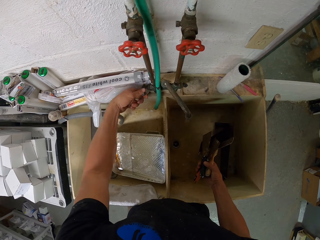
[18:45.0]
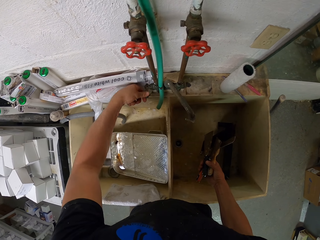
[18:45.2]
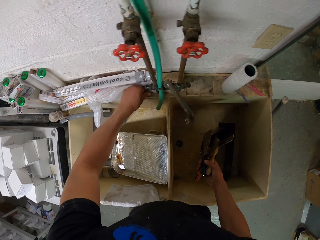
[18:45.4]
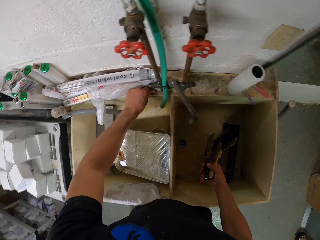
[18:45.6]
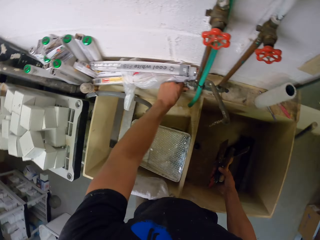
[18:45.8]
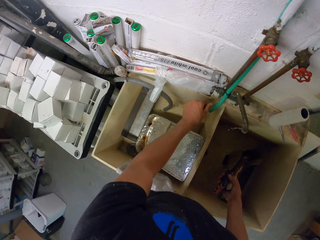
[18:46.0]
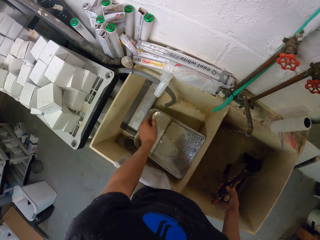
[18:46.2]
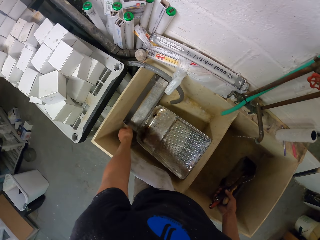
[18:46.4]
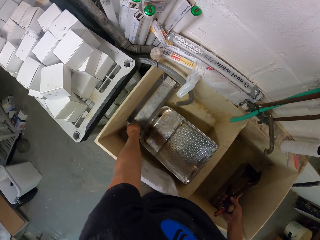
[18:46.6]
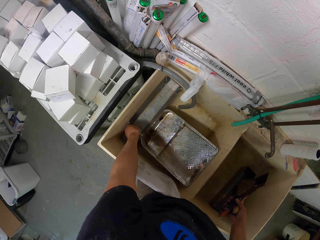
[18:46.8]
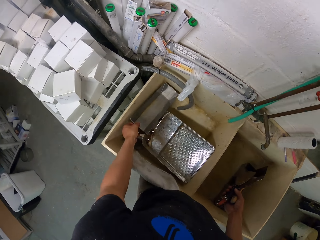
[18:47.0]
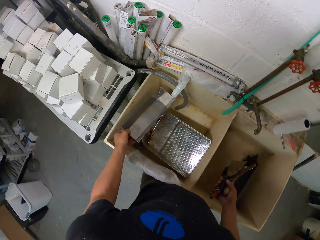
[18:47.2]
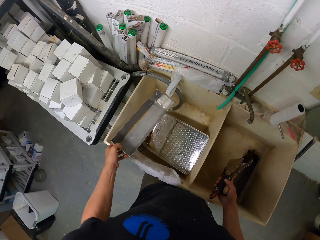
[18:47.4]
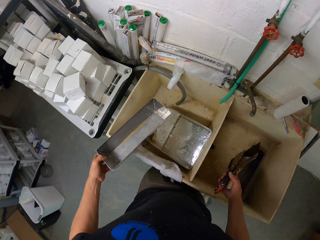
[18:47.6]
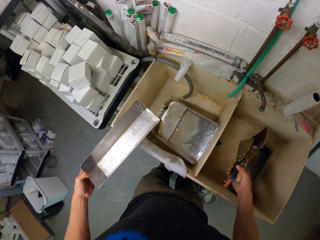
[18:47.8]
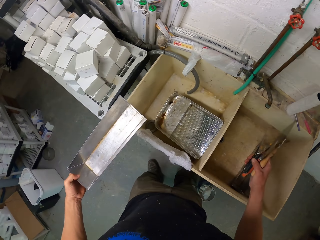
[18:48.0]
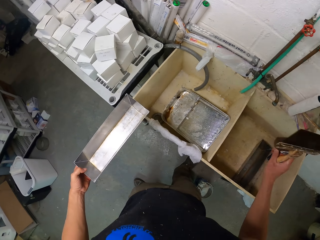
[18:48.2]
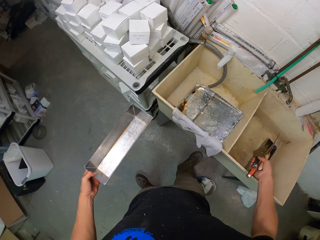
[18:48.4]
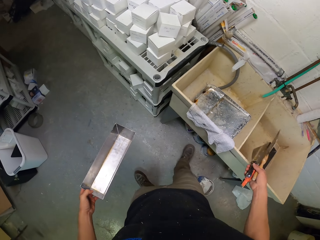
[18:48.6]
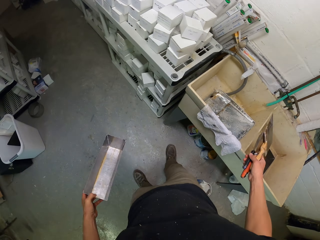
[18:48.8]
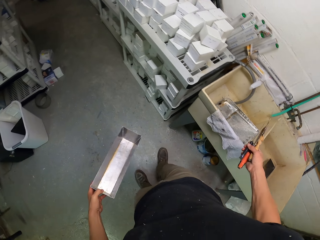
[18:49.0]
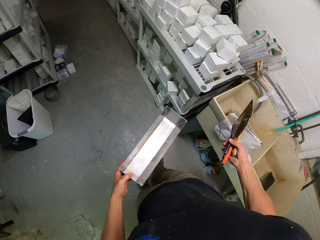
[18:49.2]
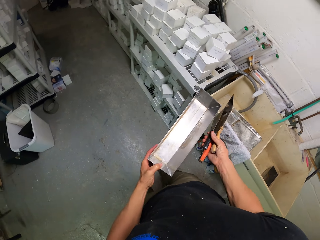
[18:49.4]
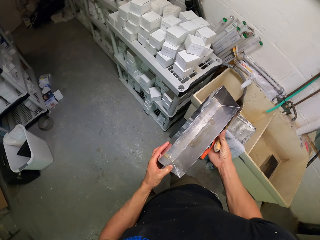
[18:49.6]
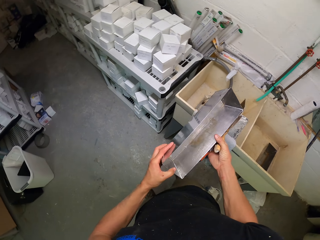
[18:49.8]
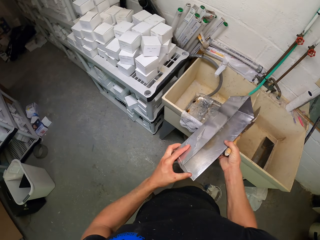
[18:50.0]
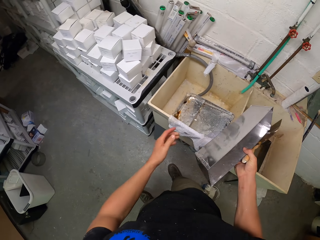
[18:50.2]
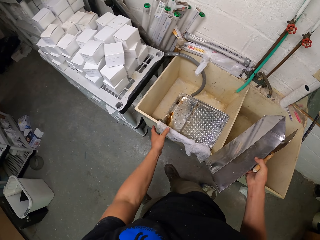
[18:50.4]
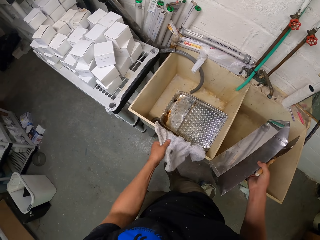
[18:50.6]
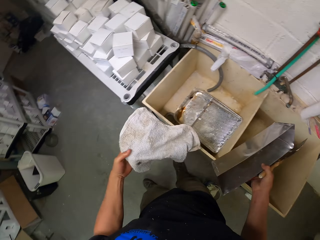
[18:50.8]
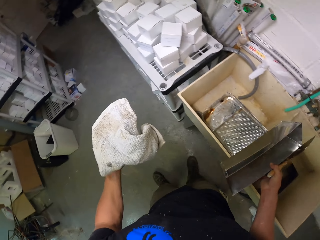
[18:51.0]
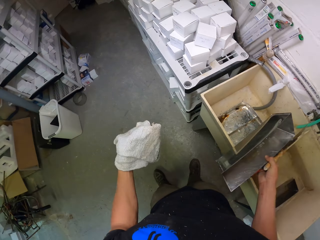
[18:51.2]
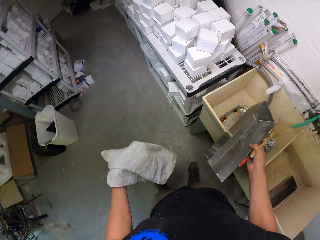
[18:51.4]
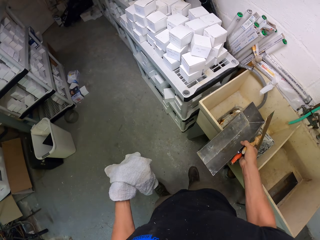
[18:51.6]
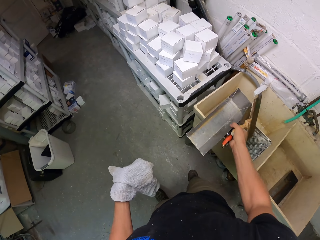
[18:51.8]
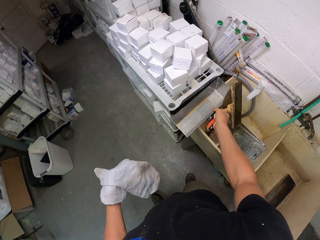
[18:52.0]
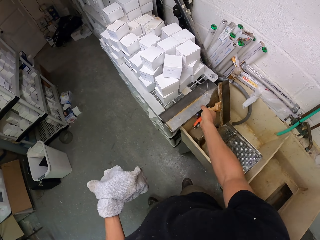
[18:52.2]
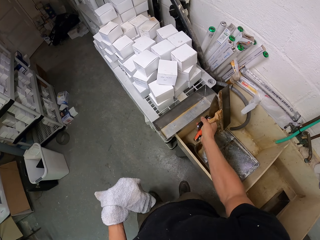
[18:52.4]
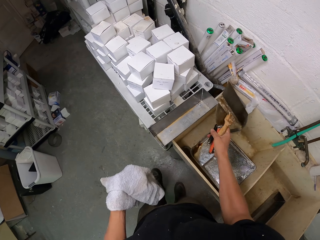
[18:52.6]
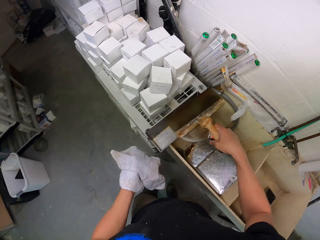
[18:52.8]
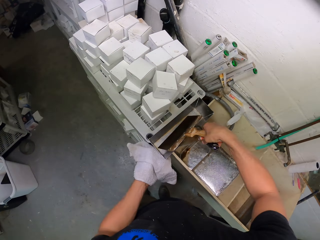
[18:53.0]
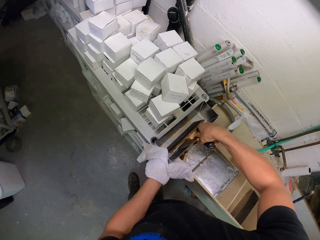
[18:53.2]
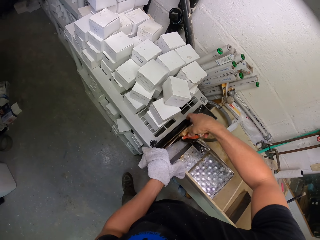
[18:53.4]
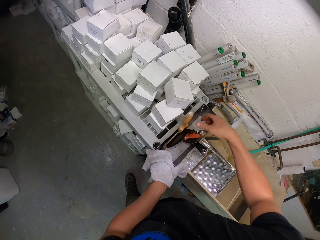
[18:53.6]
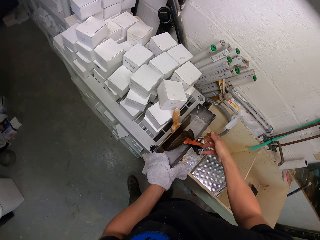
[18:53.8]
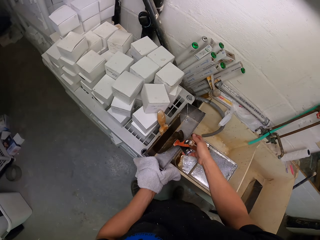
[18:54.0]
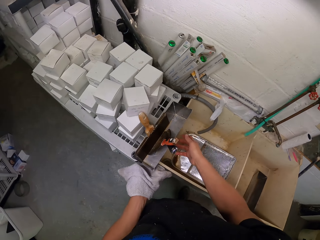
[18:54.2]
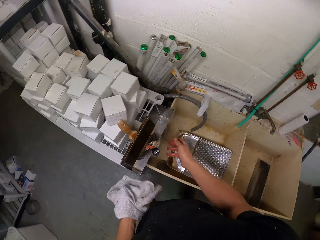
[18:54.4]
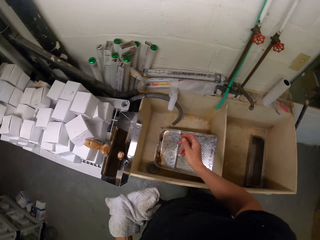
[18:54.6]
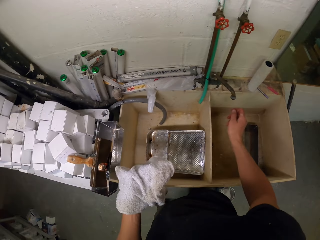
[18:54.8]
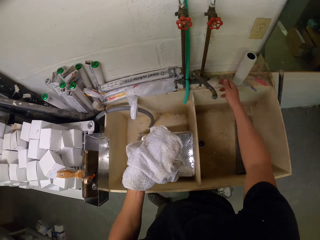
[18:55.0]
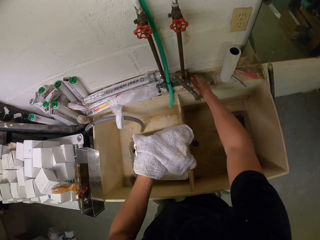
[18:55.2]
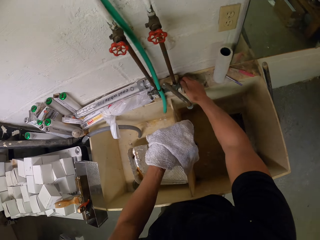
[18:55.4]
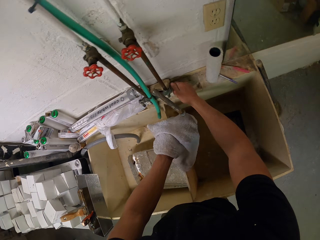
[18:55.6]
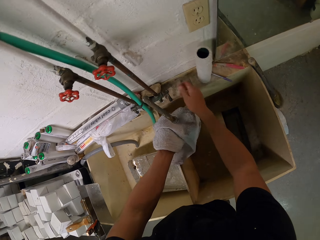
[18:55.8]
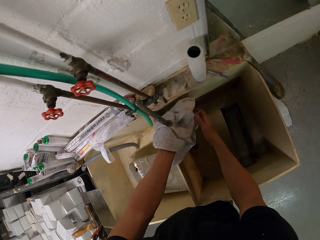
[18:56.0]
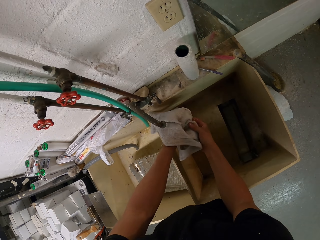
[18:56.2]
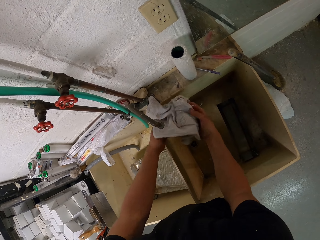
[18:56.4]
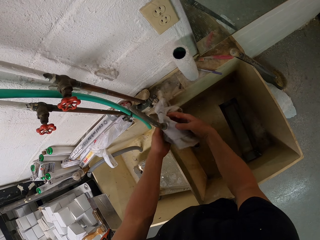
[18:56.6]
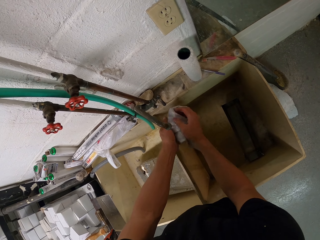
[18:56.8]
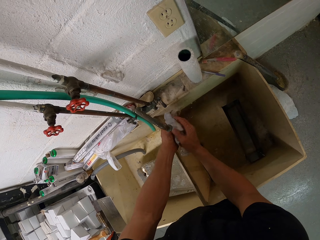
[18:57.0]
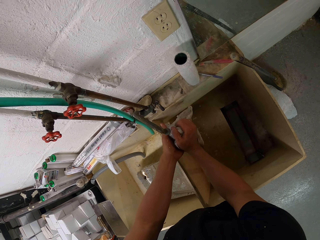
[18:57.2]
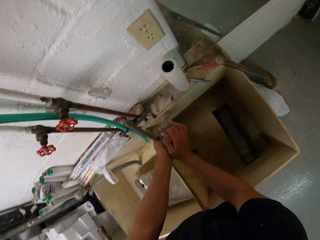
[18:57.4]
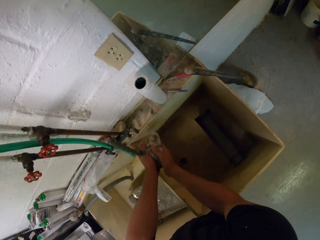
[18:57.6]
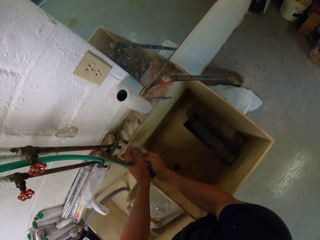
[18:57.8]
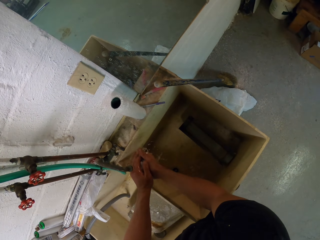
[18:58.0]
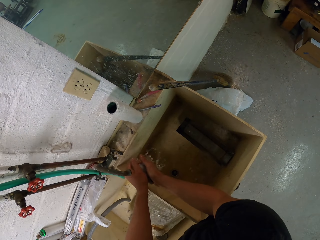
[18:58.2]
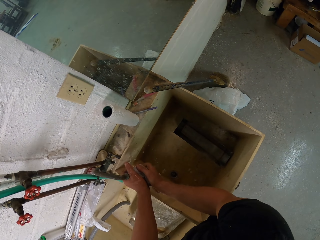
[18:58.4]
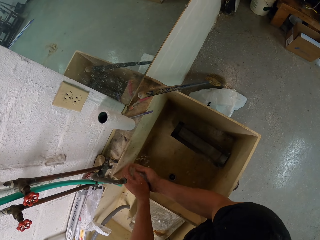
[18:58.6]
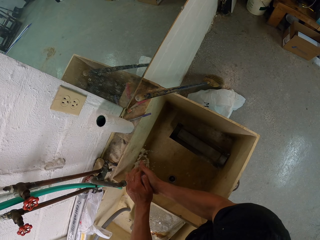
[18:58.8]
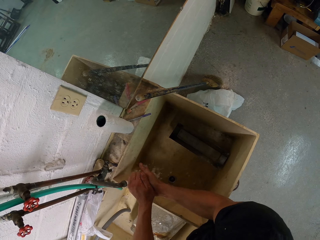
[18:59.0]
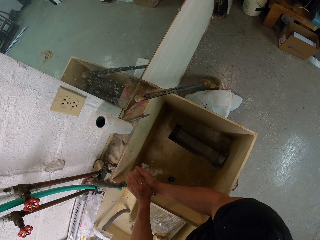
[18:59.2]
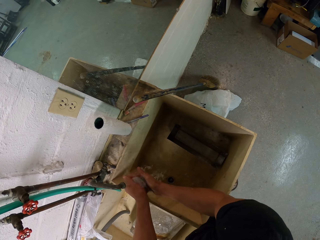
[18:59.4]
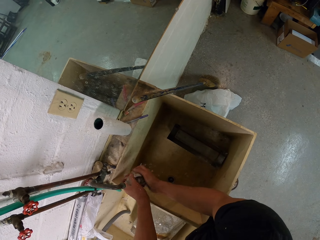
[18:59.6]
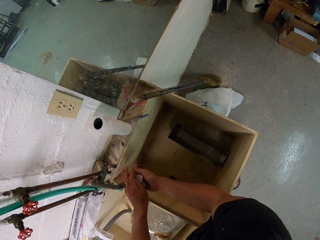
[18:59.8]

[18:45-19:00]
The camera wearer picks up a trough or container. They hold the container with the right hand. They pass the trough to the right hand. They pick up the towel. They put the trough on top of the basin. They put something in the container. They scrape the trough. They open the tap. They wash the towel.

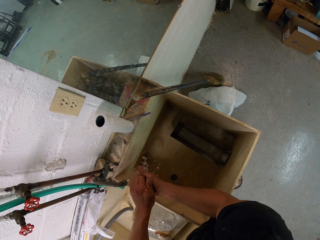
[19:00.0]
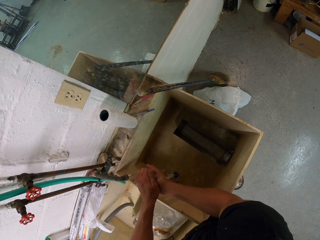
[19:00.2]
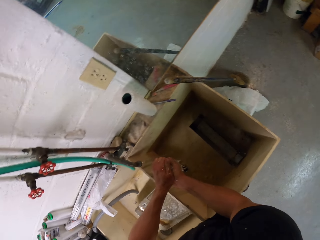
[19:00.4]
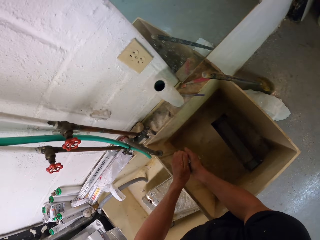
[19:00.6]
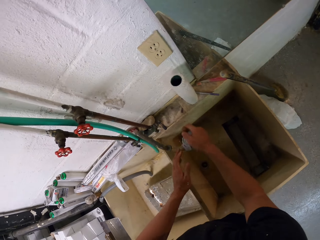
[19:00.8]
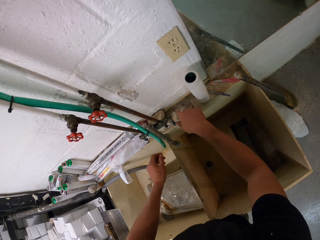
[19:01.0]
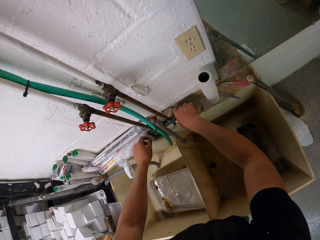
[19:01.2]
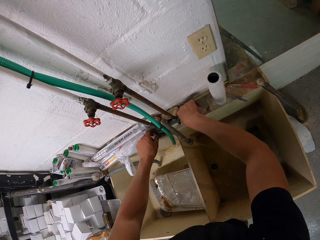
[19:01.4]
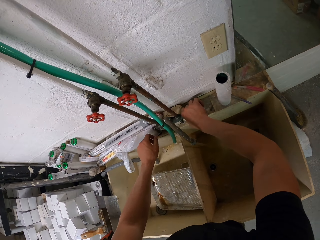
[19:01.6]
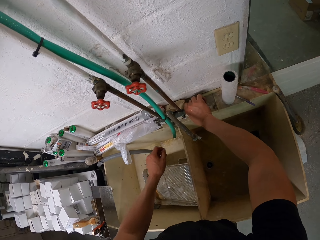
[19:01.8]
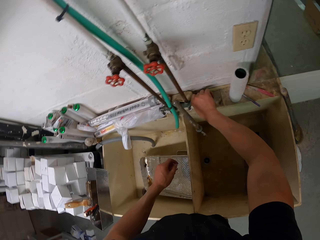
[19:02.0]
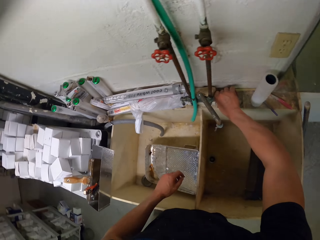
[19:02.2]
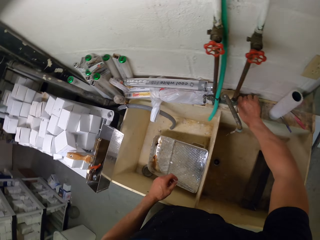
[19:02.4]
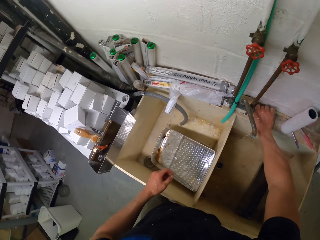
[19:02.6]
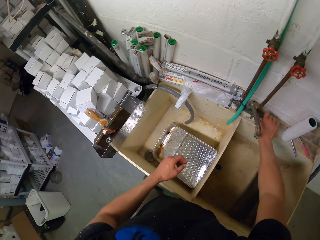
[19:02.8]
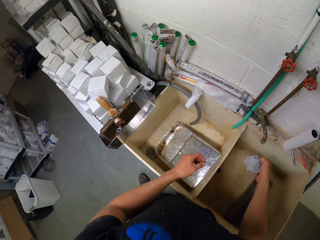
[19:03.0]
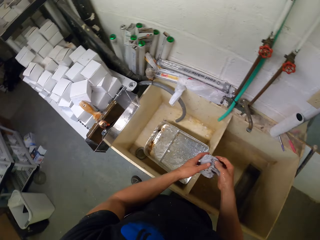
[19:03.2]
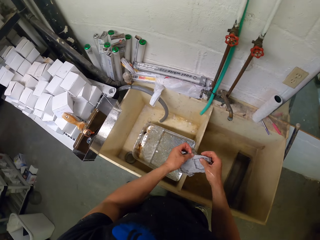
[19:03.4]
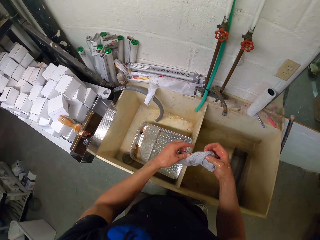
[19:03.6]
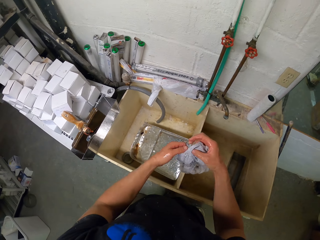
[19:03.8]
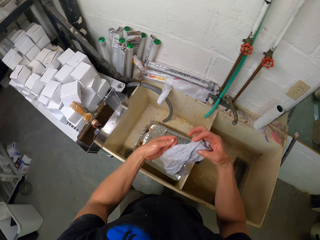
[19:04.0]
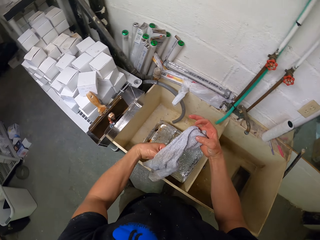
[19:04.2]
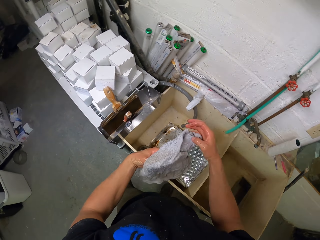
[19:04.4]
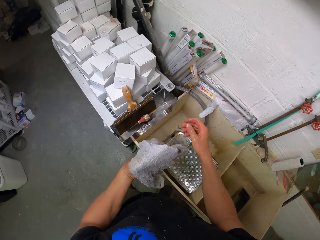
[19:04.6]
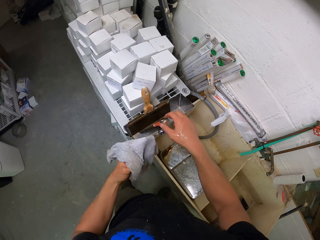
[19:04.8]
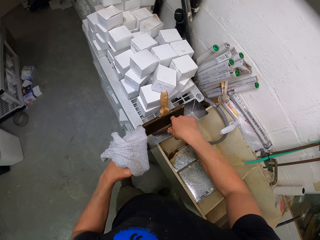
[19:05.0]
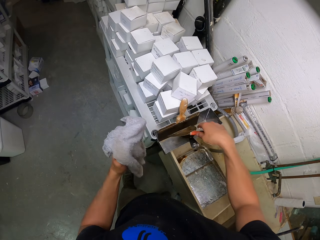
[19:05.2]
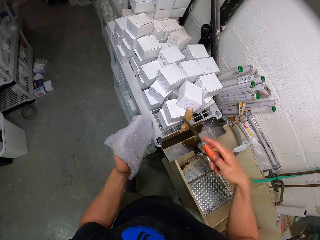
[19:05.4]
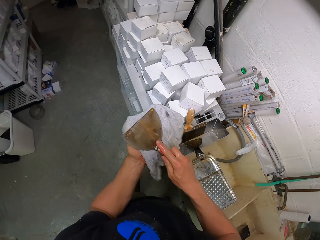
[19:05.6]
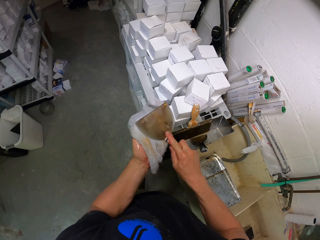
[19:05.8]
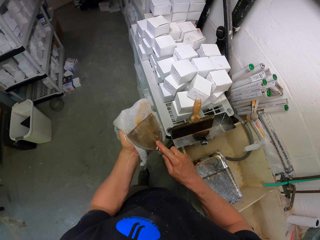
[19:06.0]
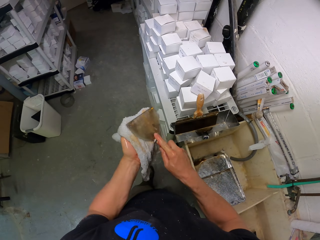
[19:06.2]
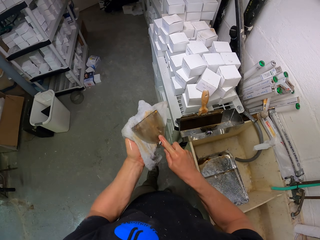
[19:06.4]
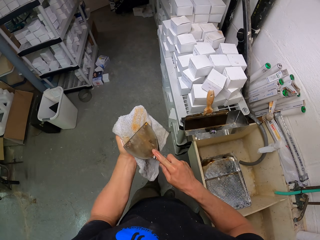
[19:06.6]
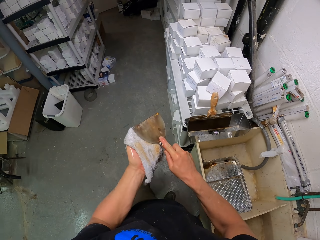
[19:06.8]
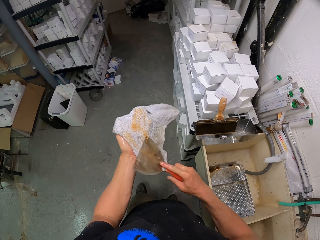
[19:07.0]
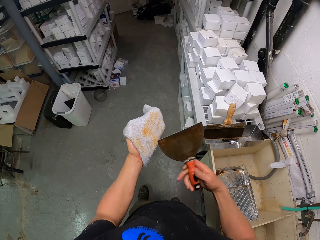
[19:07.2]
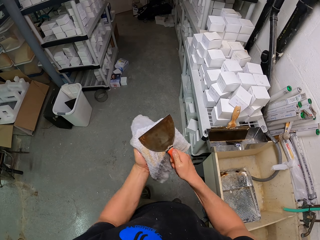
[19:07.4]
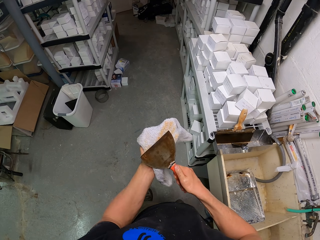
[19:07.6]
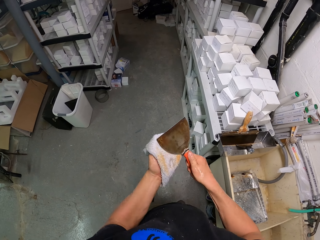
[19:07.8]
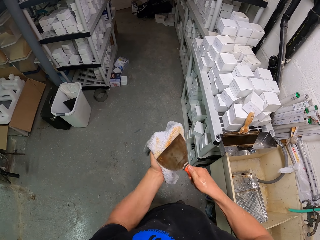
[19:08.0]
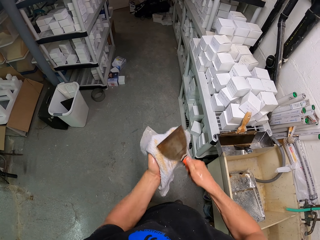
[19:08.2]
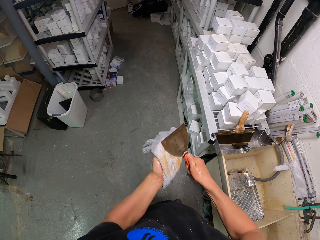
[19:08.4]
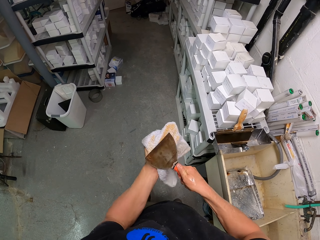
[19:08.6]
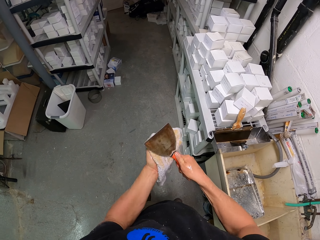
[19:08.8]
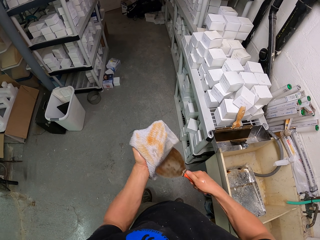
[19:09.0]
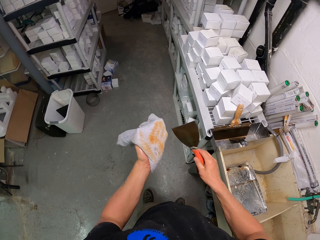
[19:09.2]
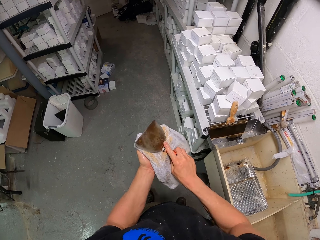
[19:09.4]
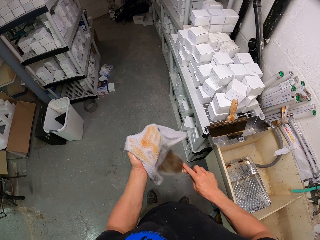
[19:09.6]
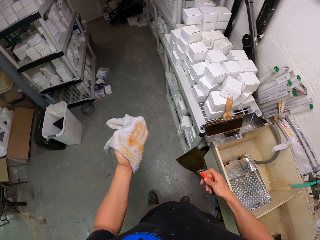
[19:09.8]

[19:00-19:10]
The camera wearer closes the tap. They pick up the scraper. They rub the towel on the scraper.
